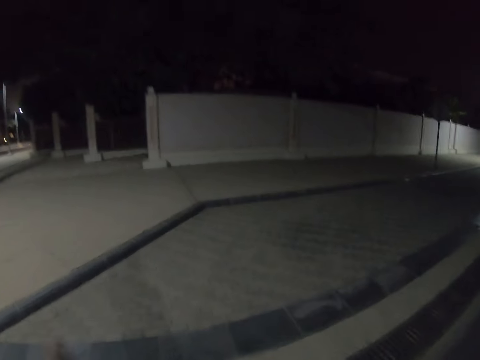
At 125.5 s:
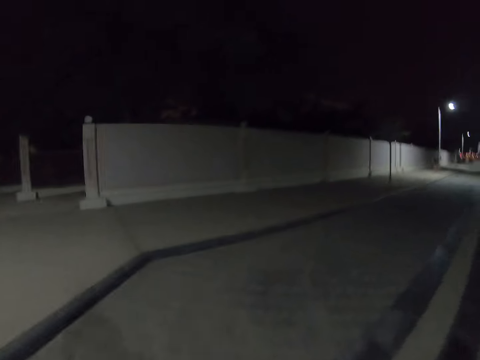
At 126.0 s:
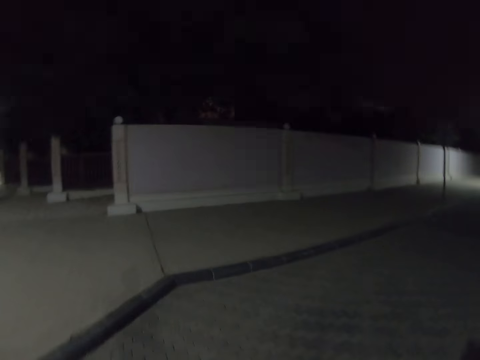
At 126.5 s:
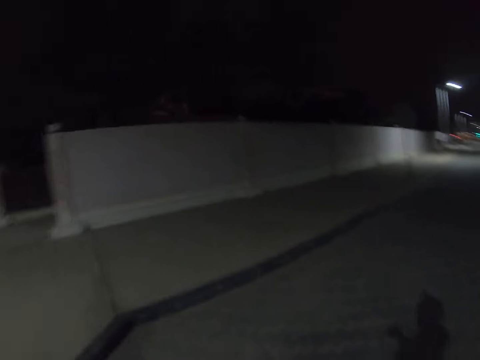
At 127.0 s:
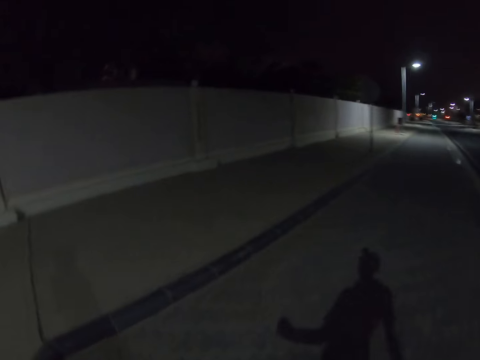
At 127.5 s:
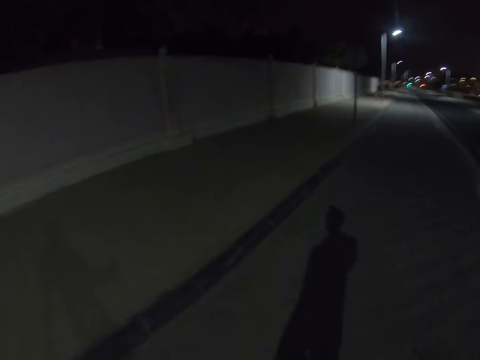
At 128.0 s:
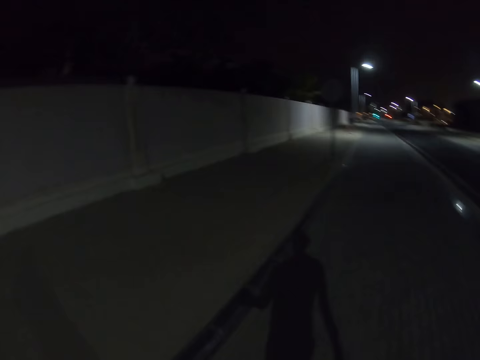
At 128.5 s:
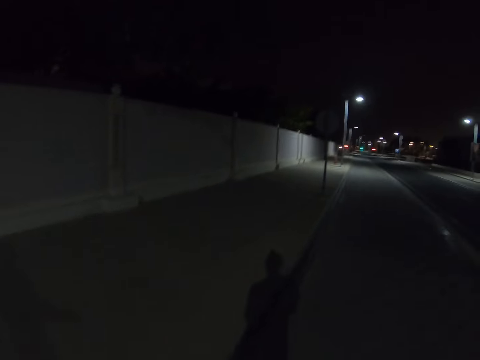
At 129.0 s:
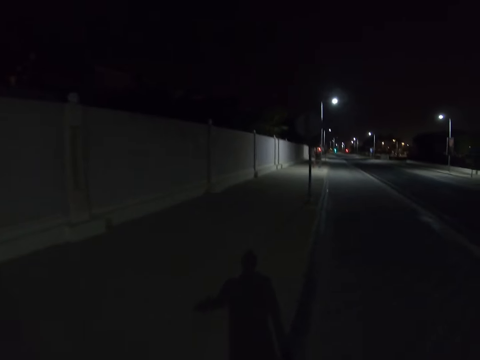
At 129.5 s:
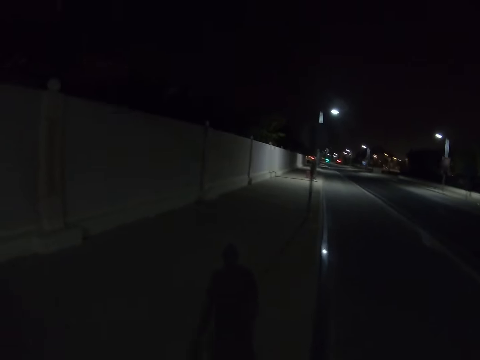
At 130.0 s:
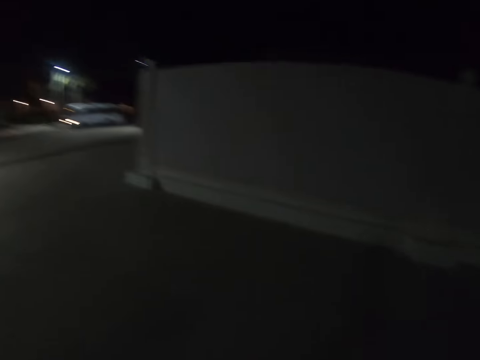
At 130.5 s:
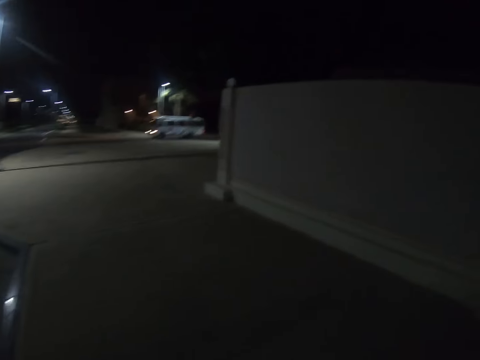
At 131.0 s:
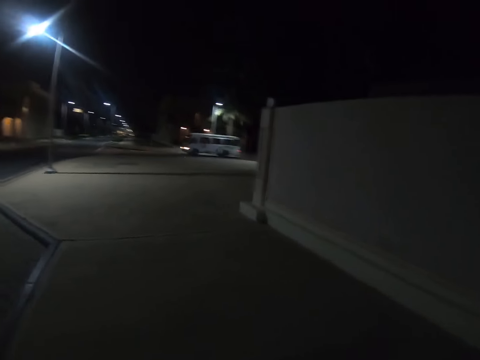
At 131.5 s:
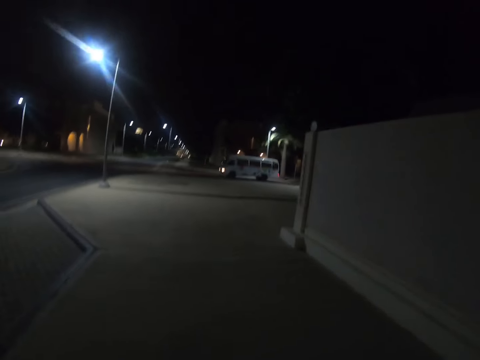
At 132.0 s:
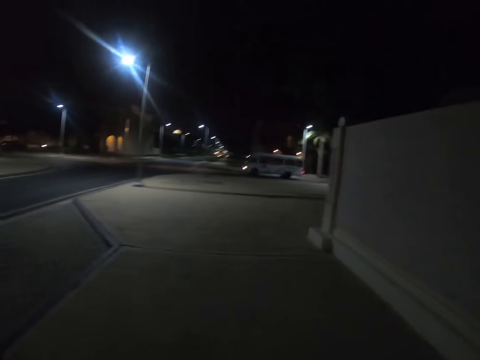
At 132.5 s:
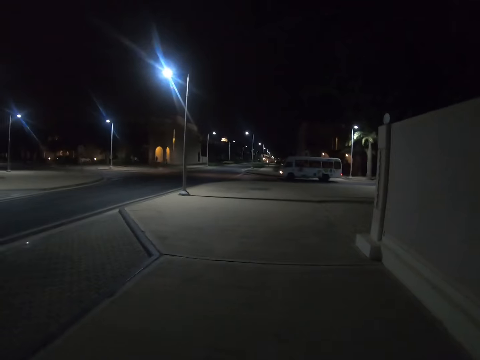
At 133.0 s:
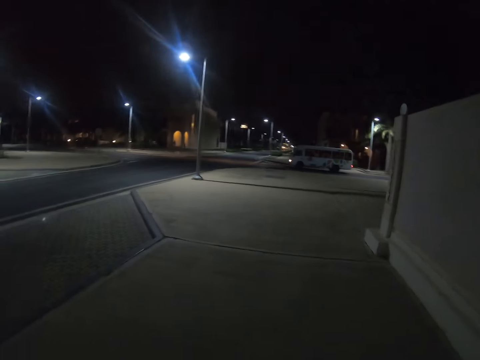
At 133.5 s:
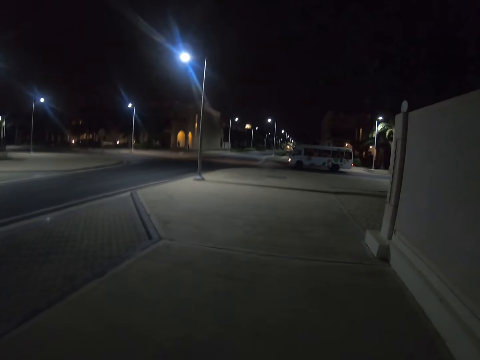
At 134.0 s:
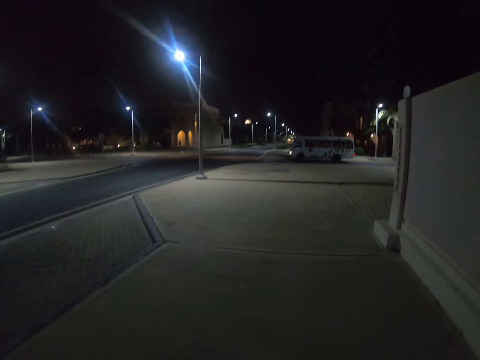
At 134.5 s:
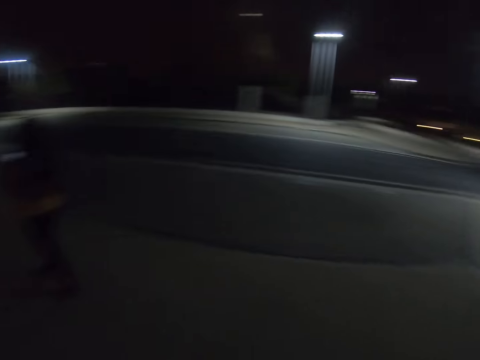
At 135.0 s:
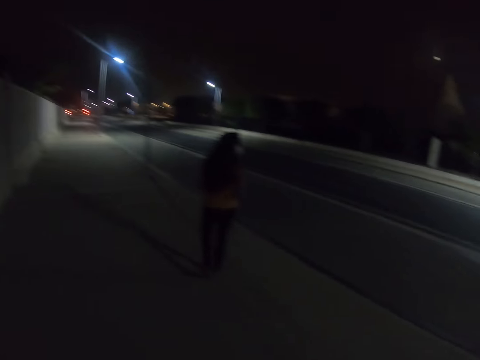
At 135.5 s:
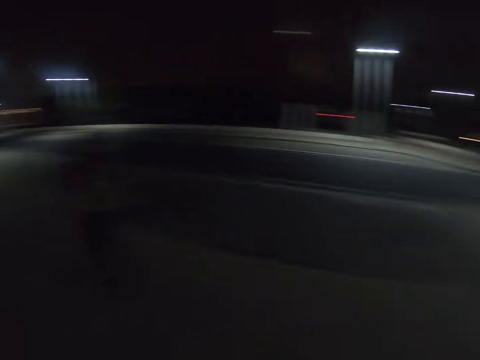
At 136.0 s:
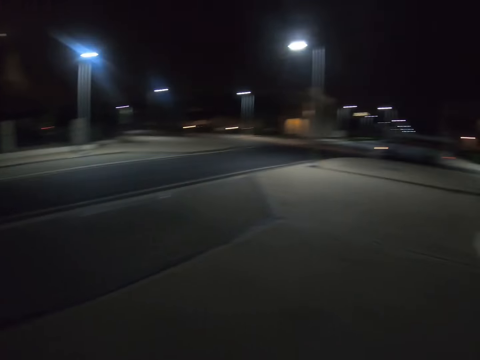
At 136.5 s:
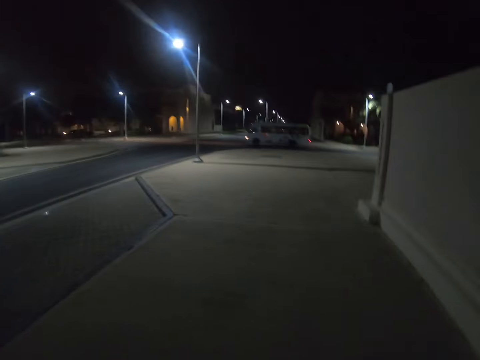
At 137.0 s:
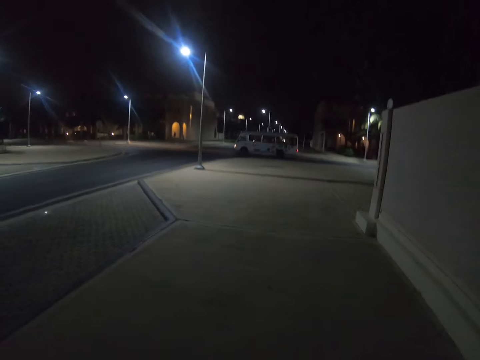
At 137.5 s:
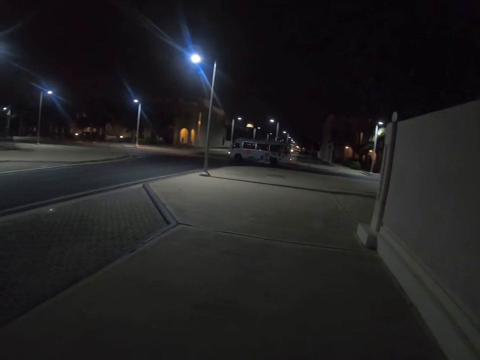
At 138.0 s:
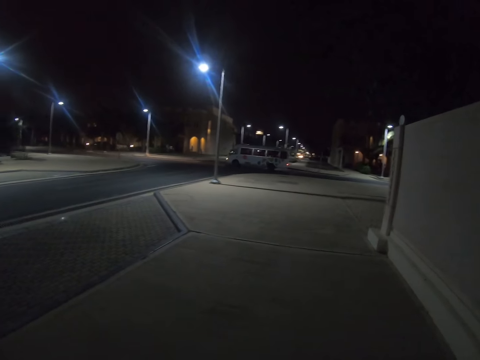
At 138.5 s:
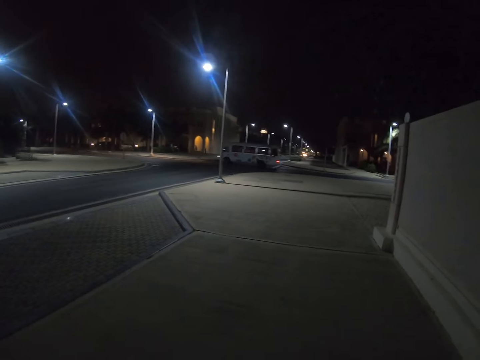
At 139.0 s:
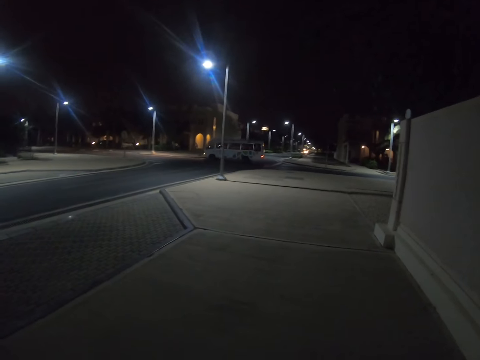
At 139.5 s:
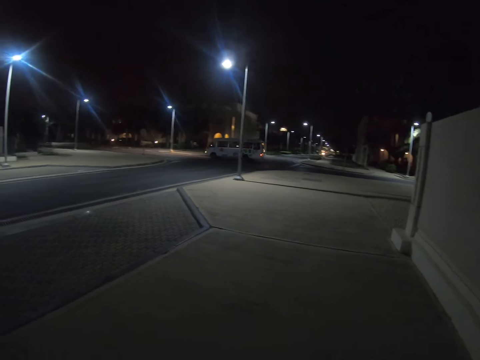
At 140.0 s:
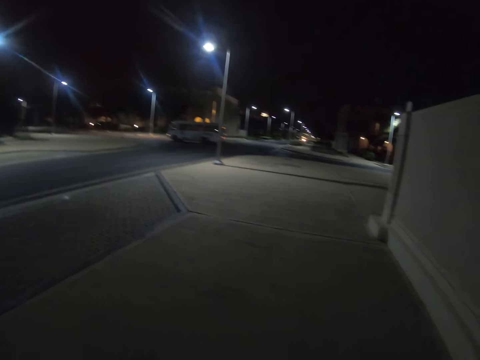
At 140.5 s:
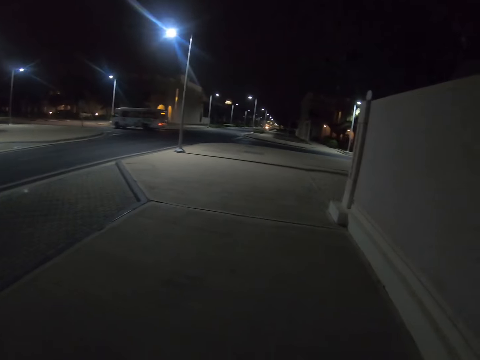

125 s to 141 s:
The camera wearer walks on the sidewalk. They walk on the sidewalks. A woman walks on the sidewalk. The woman looks around the road. The camera wearer stands on the sidewalk near the road.

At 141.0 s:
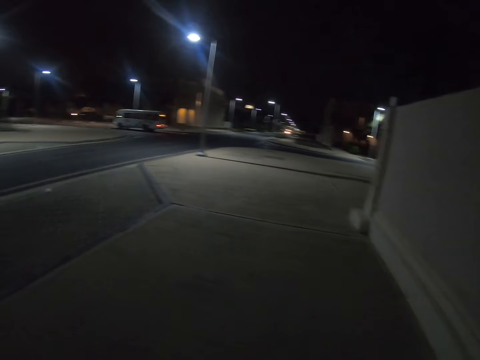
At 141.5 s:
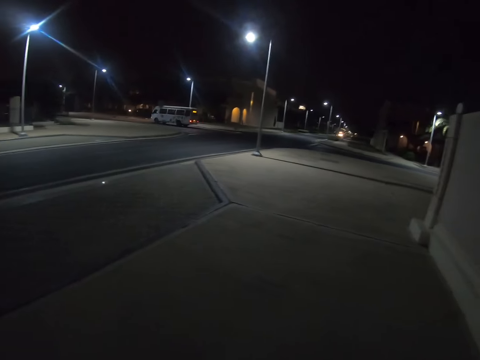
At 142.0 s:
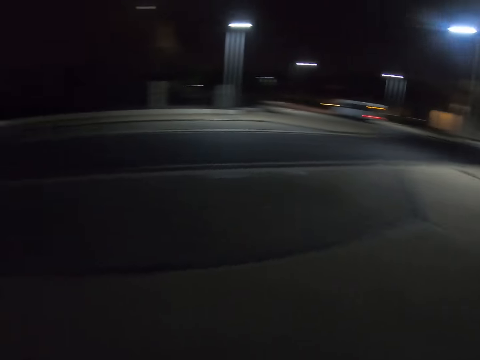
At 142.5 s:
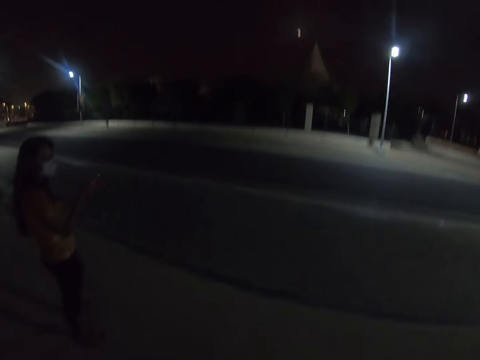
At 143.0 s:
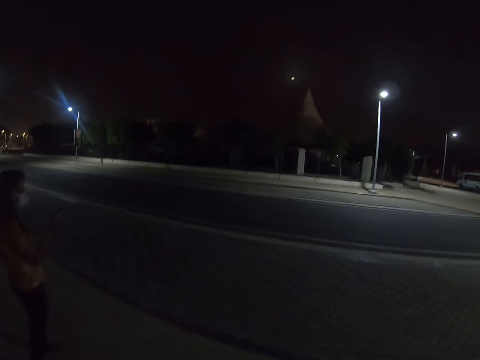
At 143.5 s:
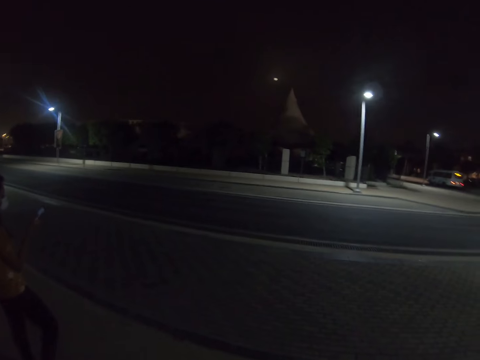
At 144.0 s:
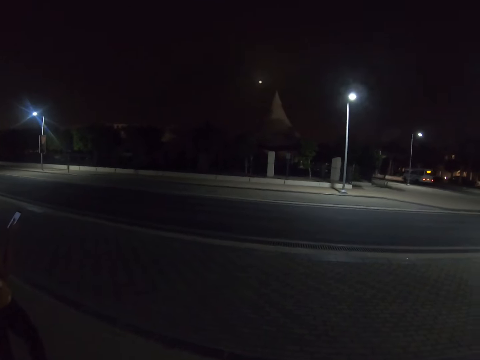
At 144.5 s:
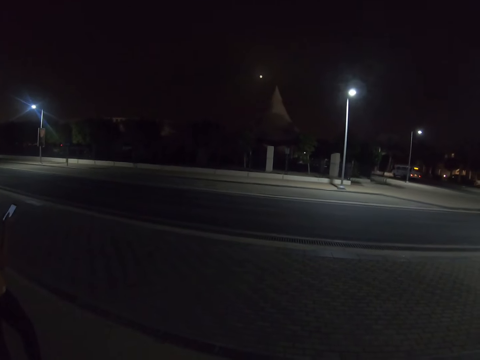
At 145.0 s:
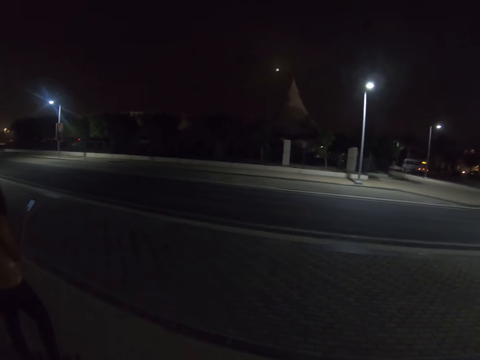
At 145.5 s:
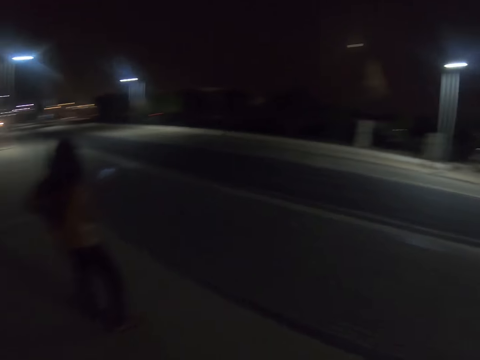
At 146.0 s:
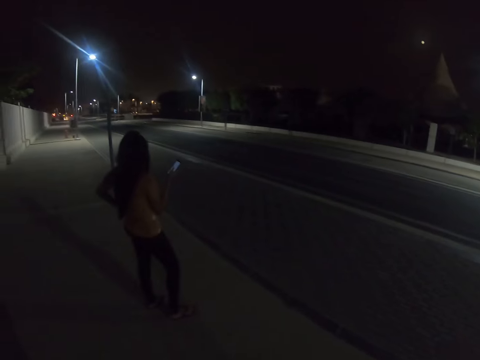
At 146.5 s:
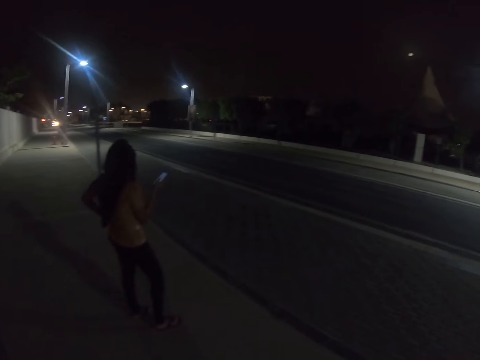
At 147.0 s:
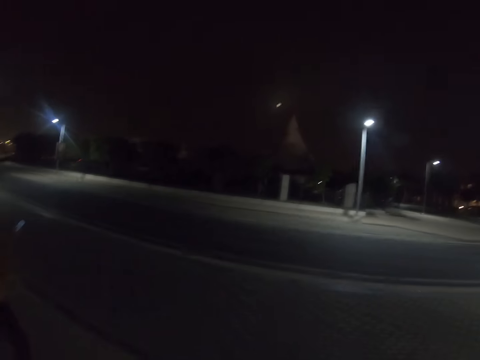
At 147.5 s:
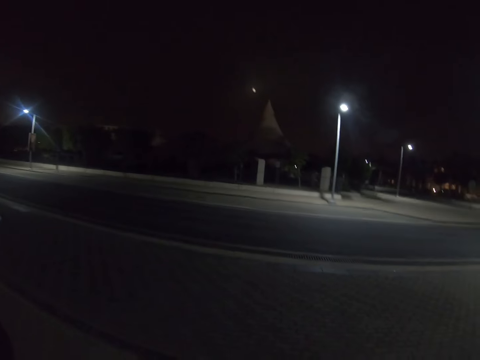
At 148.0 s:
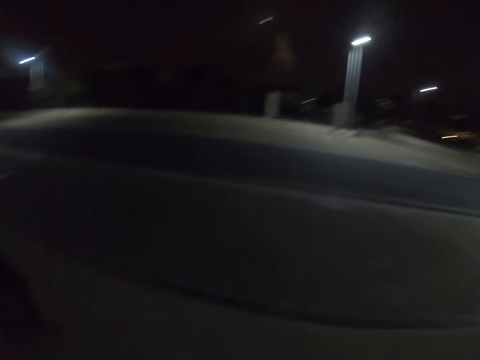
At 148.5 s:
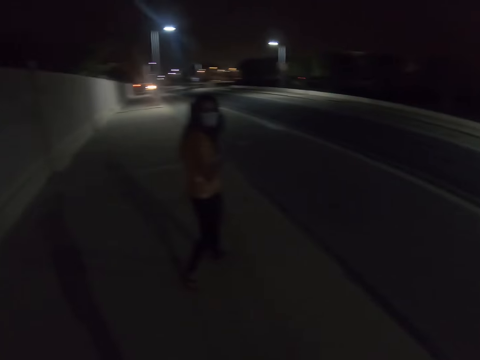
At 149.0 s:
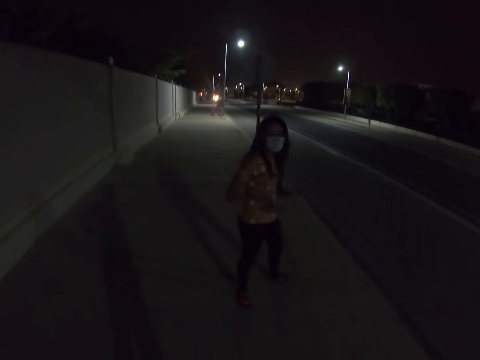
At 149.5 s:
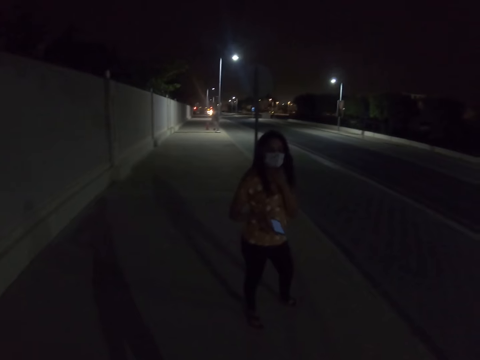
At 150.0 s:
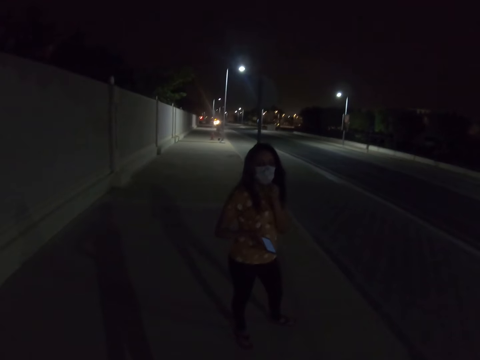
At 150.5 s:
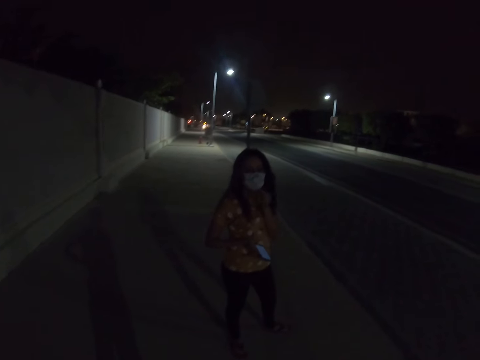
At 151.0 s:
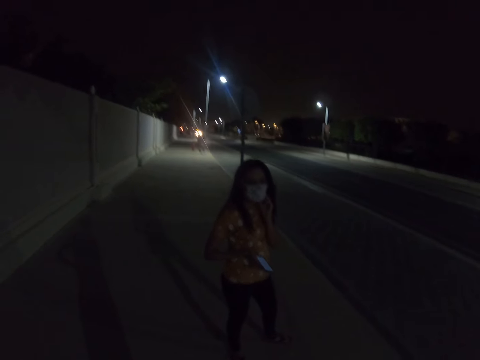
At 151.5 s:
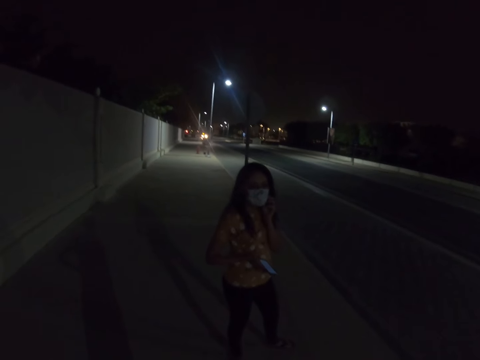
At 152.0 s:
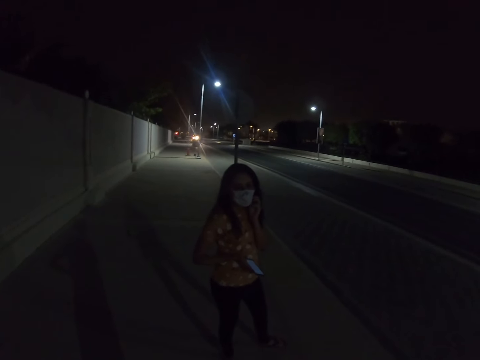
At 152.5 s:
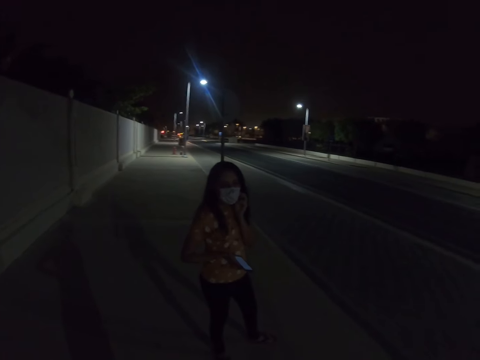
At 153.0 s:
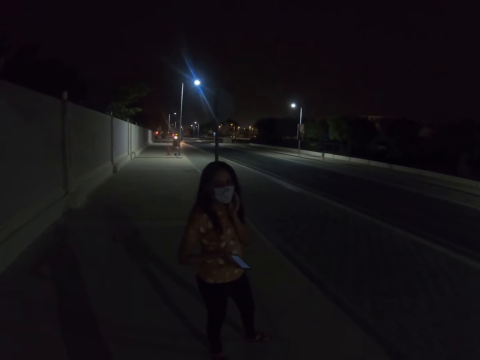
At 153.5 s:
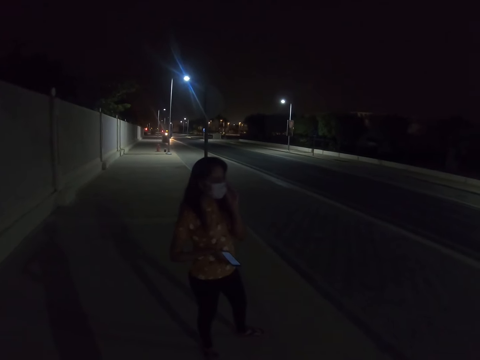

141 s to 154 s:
A woman stands on the sidewalk. The camera wearer looks around. The woman scrolls on the phone. The woman looks on the road. The woman adjusts the facemask.
